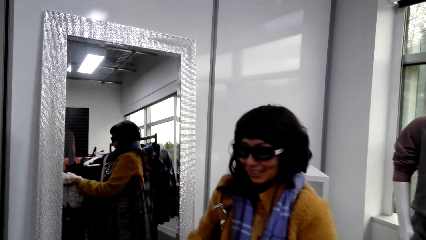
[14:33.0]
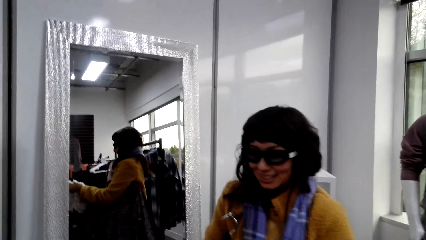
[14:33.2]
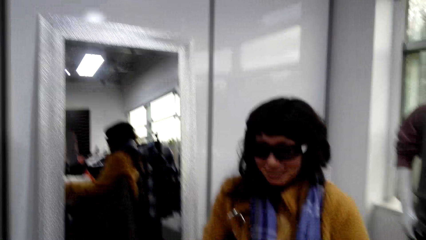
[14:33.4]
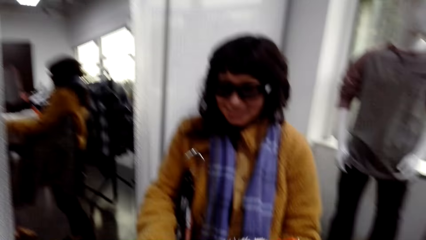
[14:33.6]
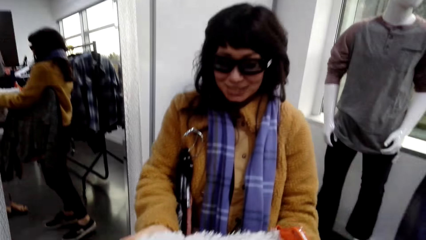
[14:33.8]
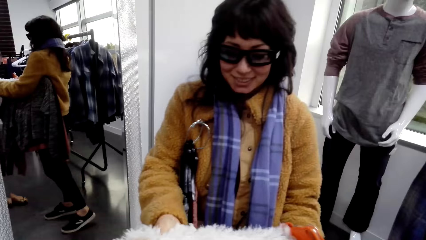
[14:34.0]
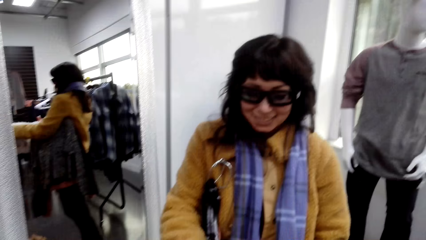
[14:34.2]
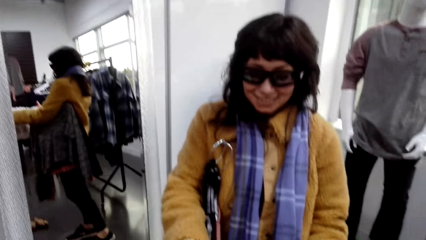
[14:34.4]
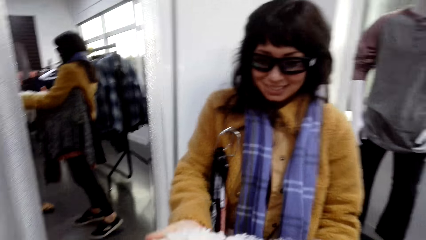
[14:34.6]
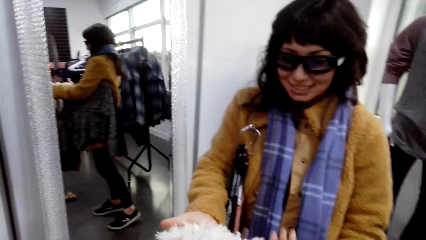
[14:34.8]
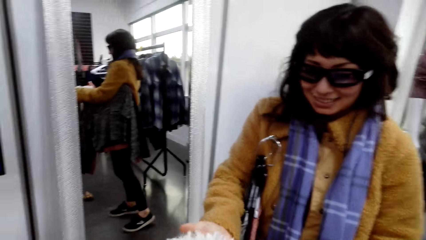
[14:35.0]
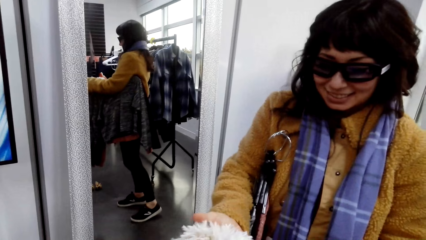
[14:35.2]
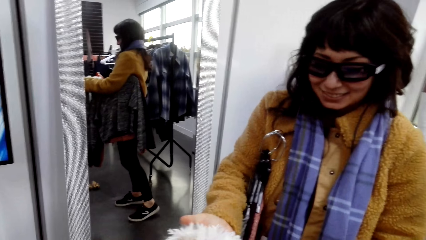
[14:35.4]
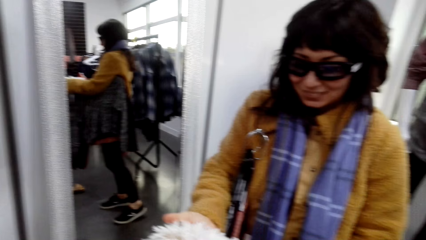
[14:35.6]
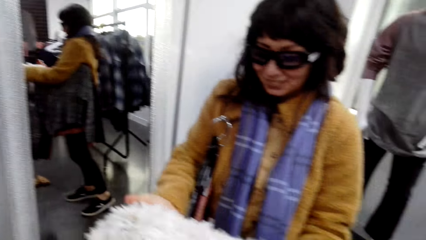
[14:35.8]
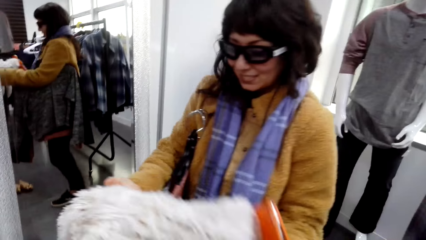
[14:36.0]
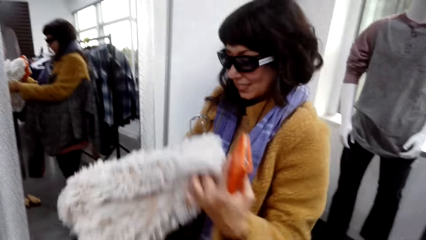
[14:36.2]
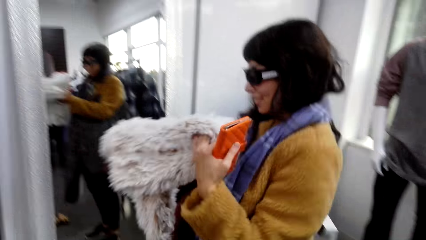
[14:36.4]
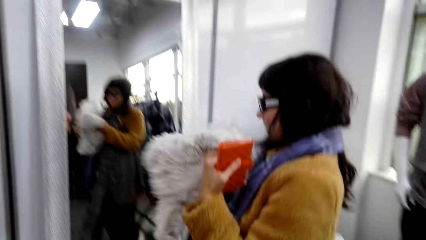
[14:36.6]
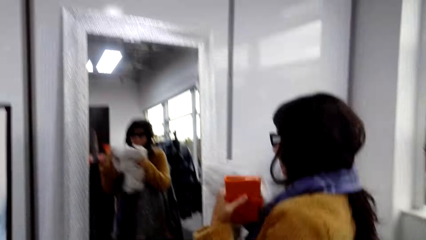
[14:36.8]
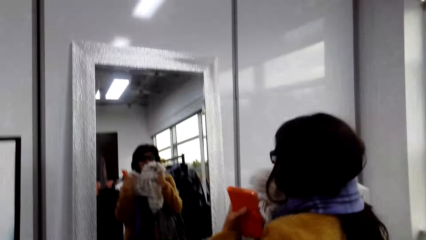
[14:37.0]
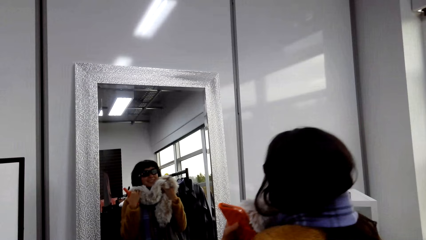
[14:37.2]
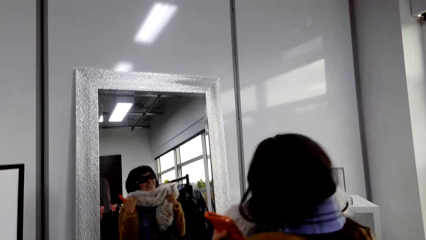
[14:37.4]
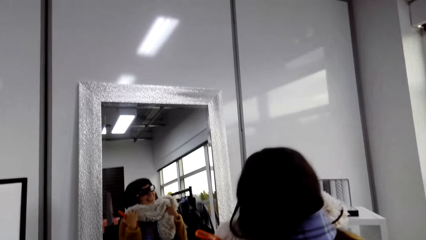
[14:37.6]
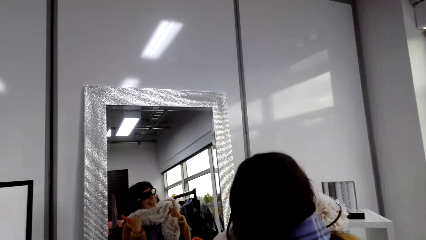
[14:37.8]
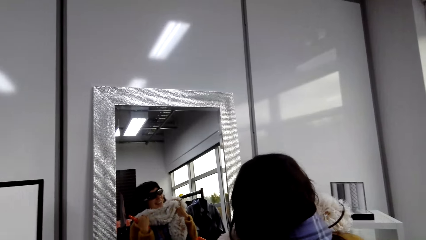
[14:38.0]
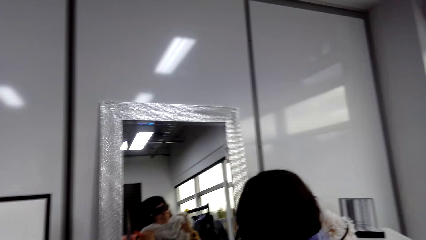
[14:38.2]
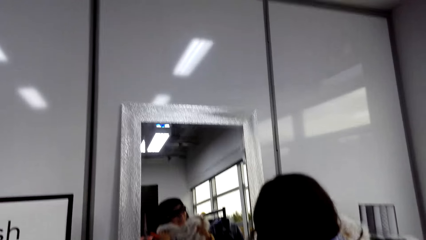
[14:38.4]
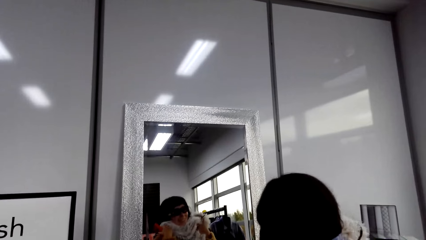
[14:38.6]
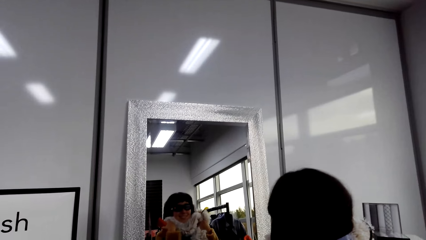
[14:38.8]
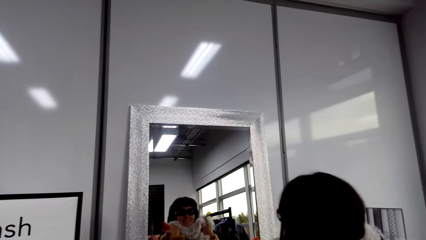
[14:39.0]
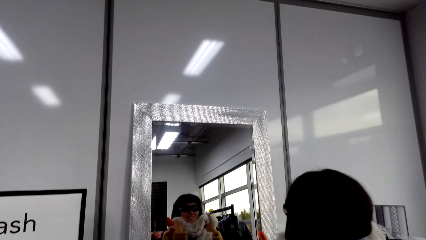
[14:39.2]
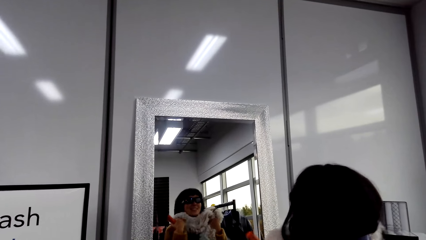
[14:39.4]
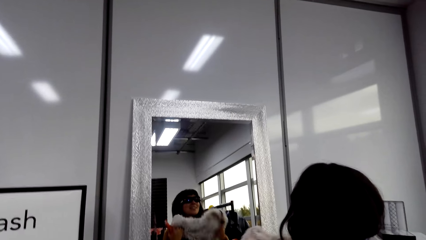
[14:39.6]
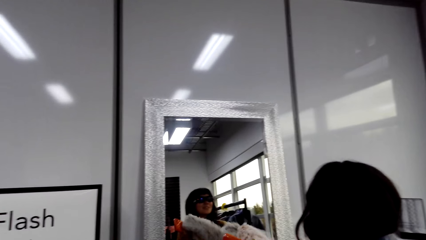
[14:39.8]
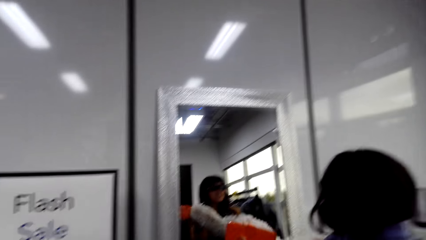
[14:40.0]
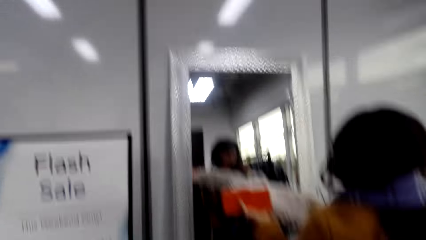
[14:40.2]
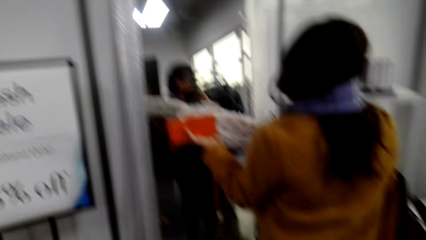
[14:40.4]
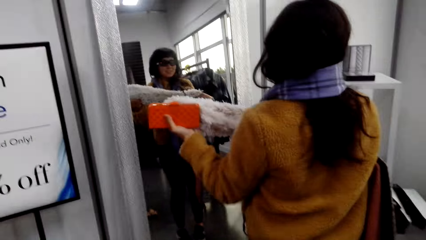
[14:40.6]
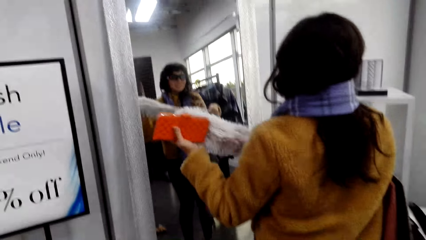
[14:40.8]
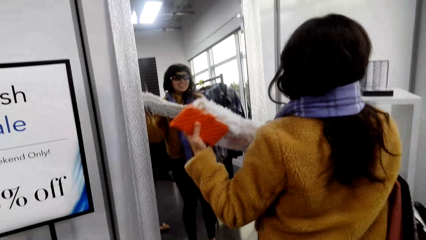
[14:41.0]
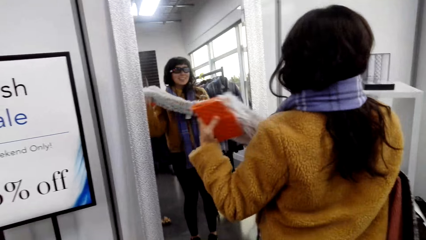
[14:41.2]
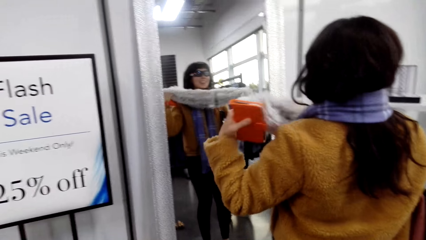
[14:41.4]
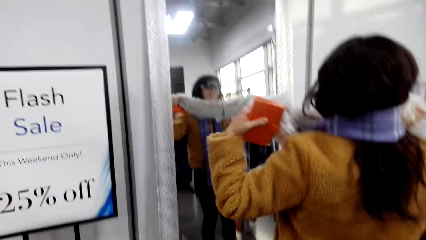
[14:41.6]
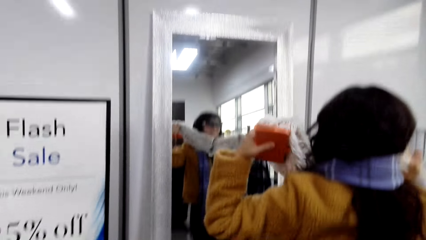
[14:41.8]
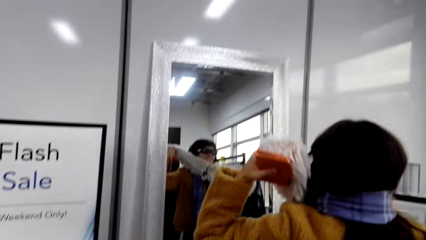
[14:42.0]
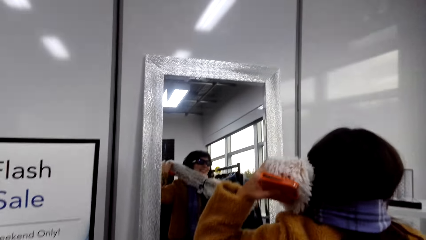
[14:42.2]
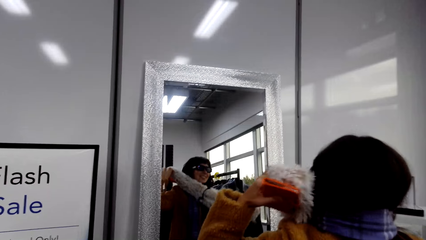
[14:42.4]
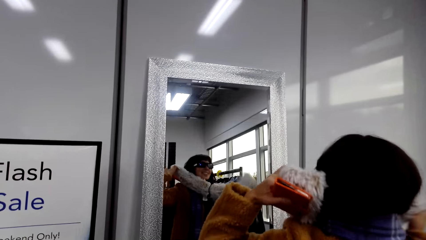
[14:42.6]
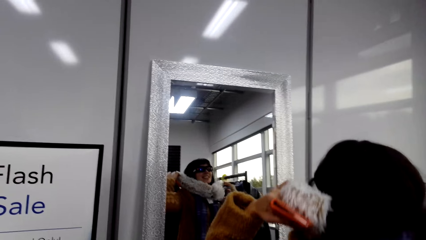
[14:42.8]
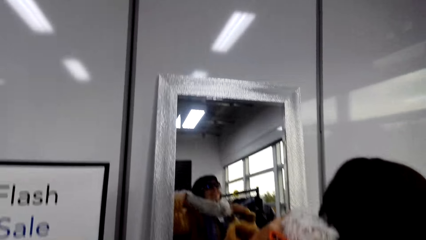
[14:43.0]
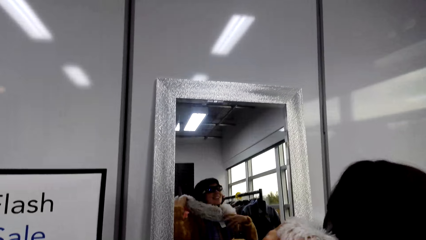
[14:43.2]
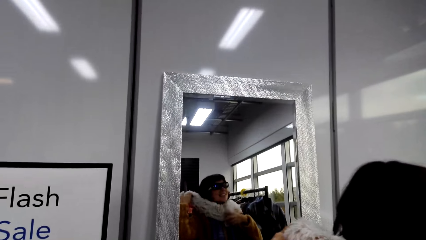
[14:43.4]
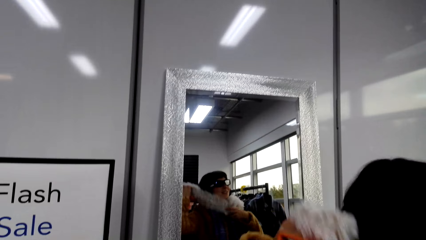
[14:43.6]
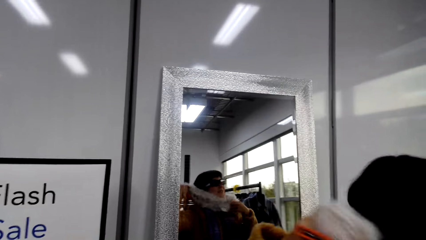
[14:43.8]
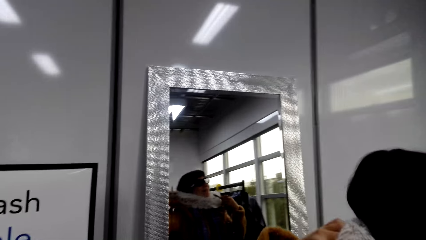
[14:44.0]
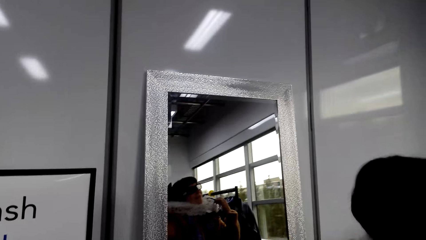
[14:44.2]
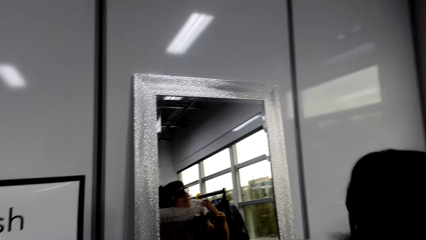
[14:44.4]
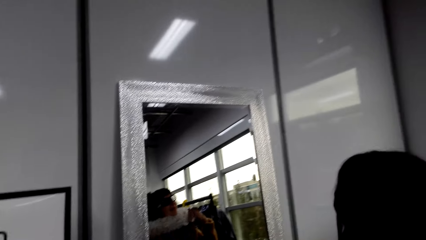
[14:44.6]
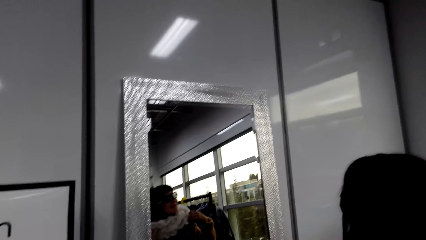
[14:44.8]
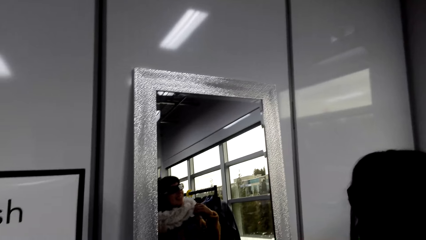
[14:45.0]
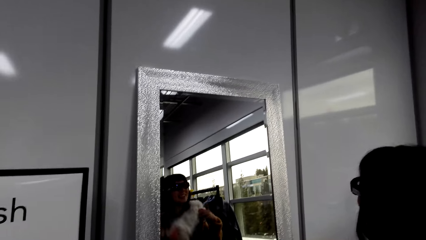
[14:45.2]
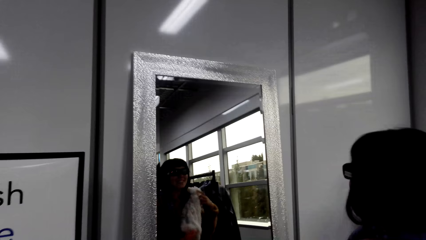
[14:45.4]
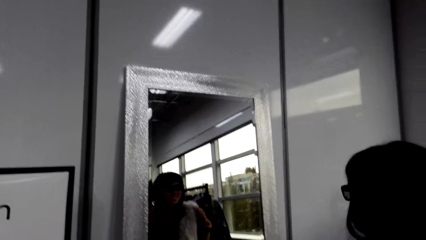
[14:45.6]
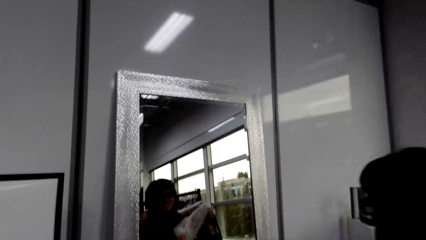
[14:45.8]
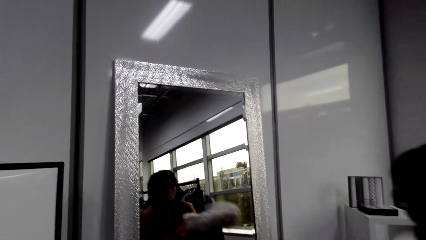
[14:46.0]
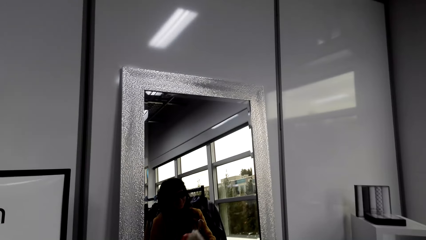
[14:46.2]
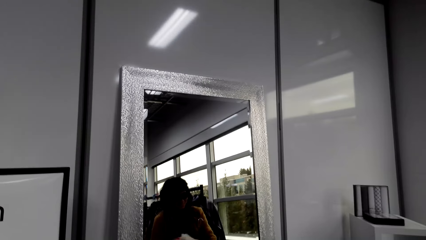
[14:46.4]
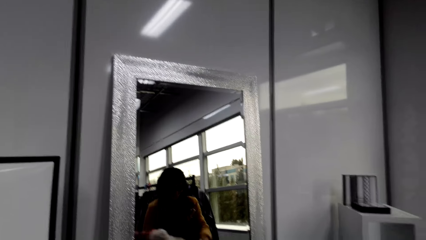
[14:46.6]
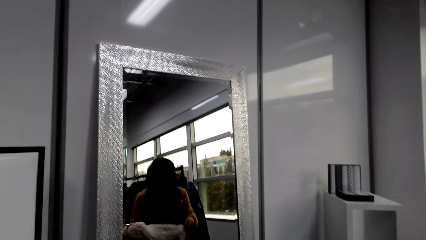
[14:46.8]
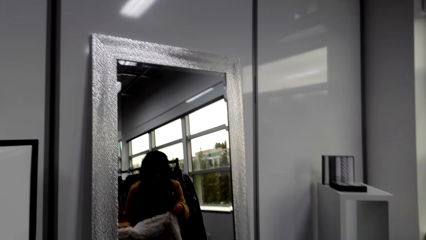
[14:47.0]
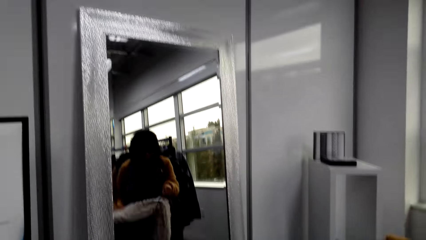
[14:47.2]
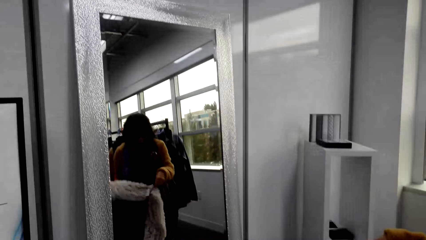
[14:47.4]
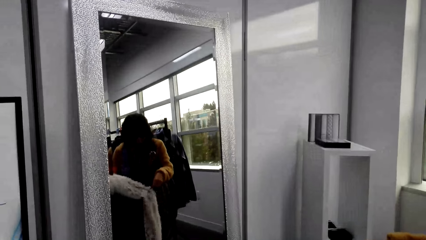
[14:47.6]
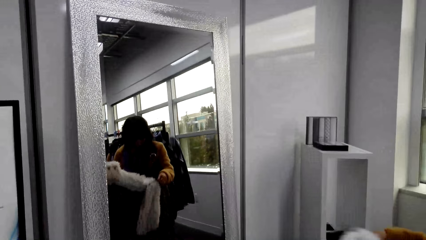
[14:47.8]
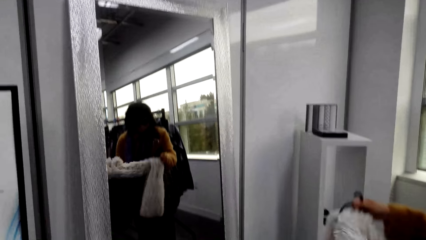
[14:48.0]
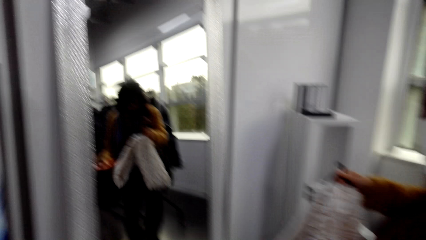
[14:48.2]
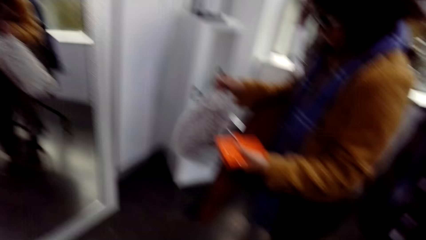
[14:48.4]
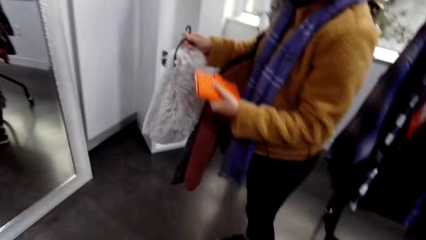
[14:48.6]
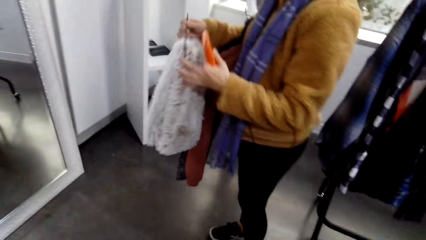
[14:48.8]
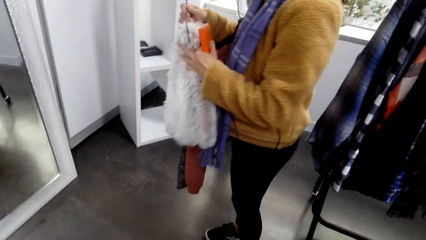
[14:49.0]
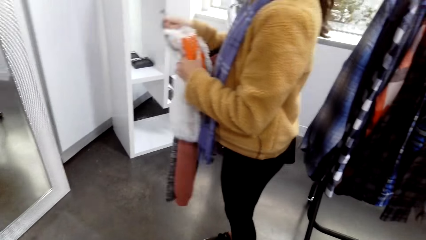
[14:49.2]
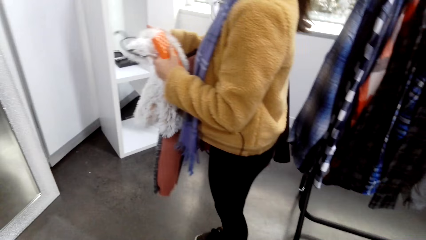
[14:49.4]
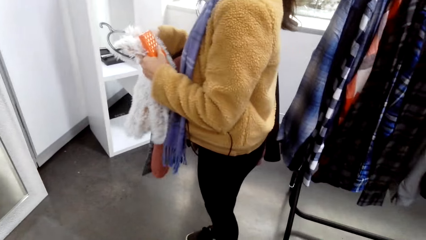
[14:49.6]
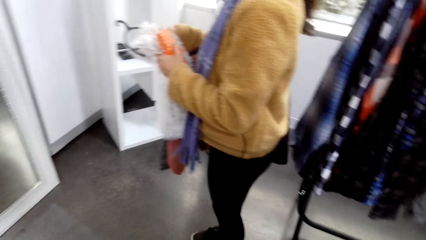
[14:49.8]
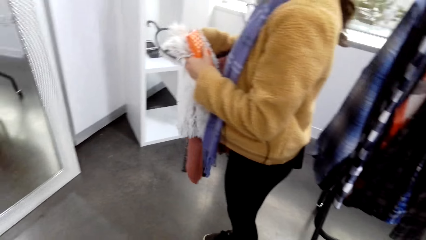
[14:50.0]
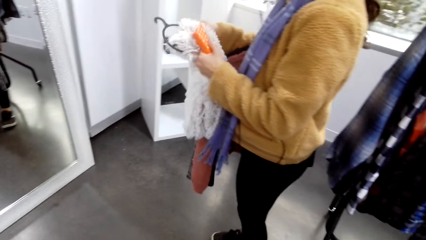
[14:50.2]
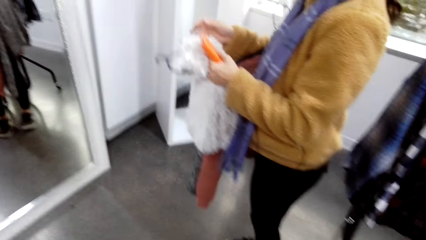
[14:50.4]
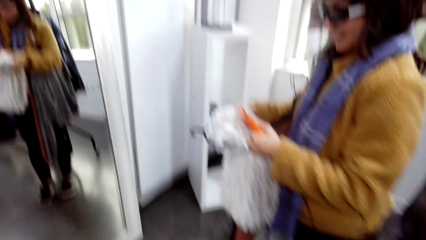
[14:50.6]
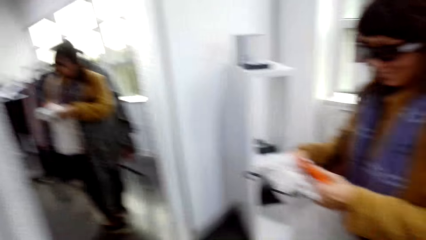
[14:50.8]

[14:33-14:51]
A woman takes a cloth from the rack. She gives a scarf to the camera wearer. The woman looks at the mirror and tries on the scarf. She wears the cloth on her neck, moves the cloth, and puts the cloth on the hanger.
